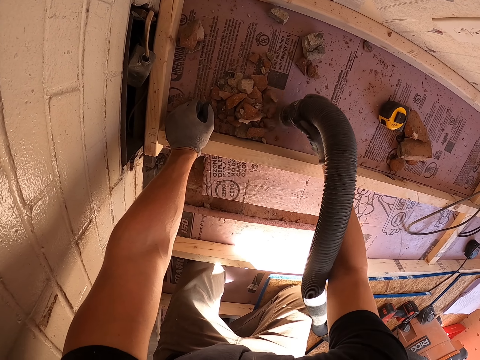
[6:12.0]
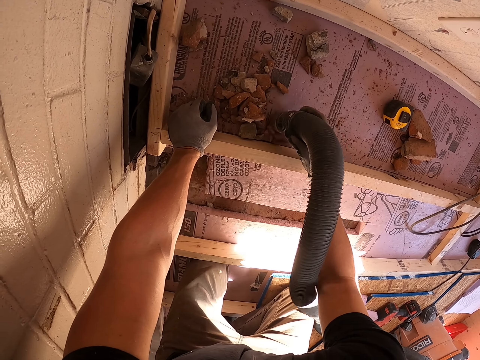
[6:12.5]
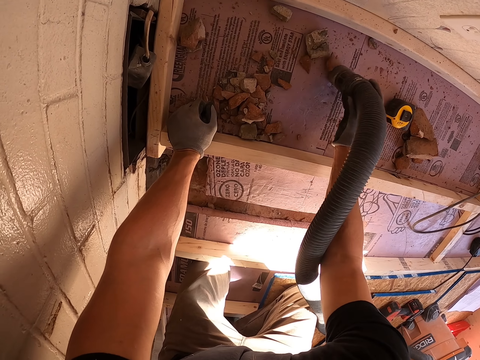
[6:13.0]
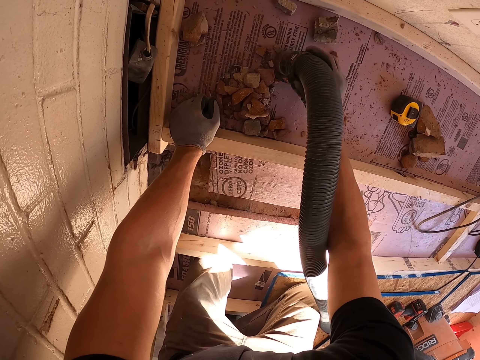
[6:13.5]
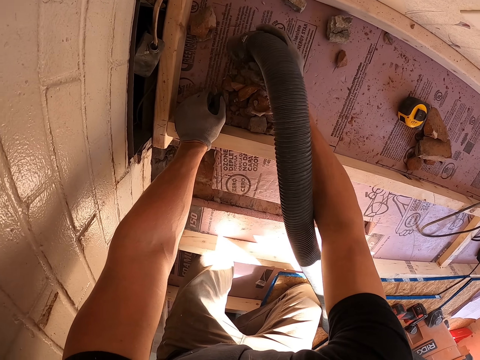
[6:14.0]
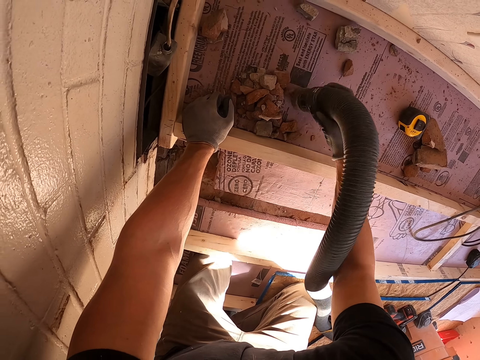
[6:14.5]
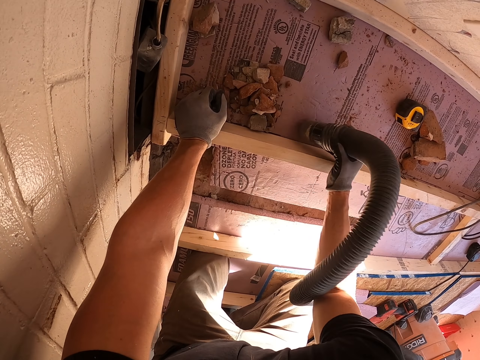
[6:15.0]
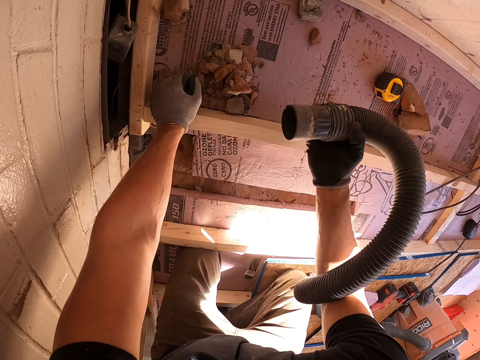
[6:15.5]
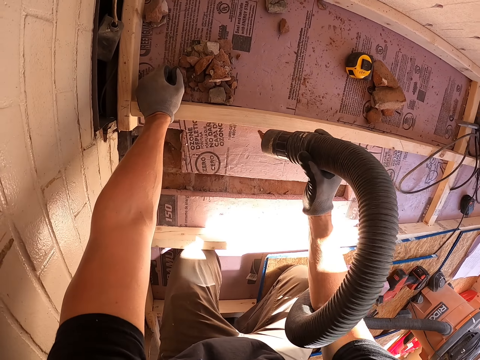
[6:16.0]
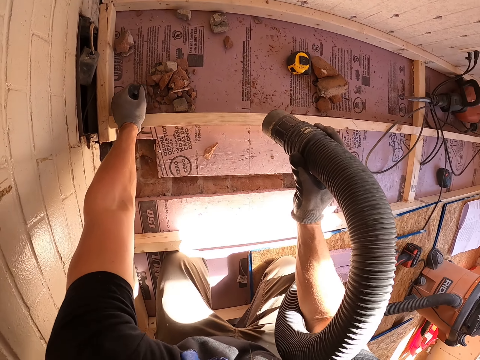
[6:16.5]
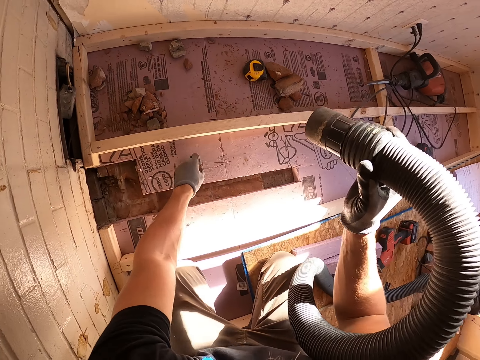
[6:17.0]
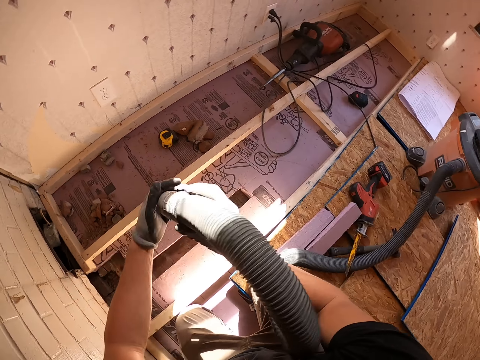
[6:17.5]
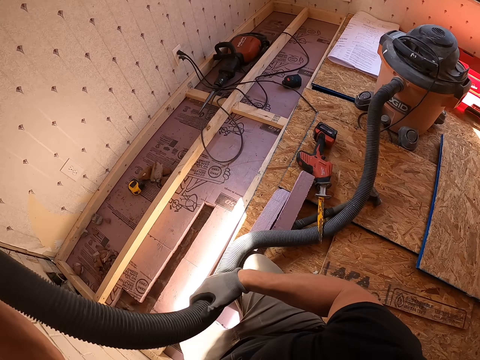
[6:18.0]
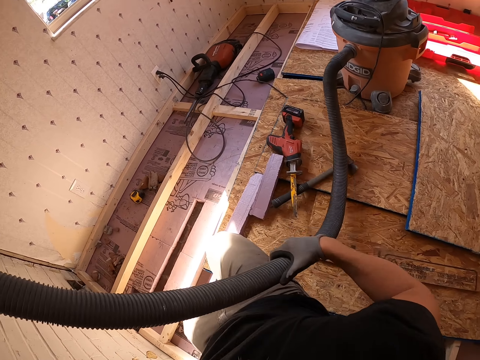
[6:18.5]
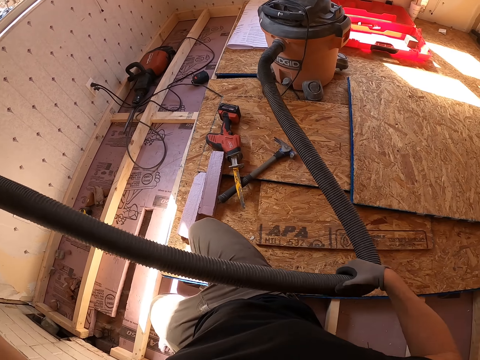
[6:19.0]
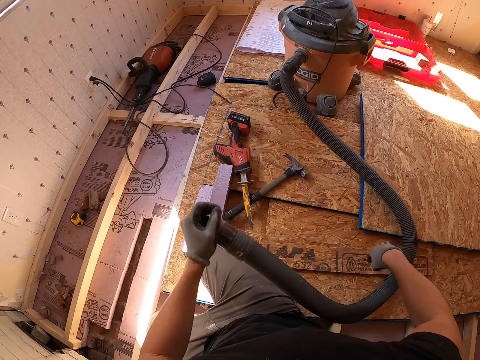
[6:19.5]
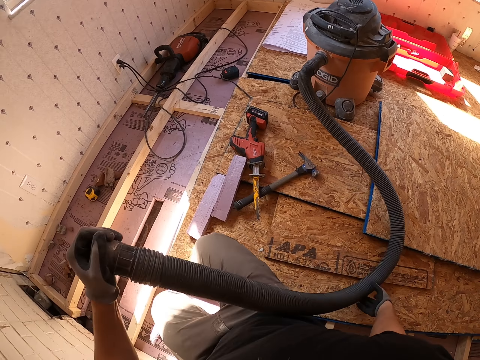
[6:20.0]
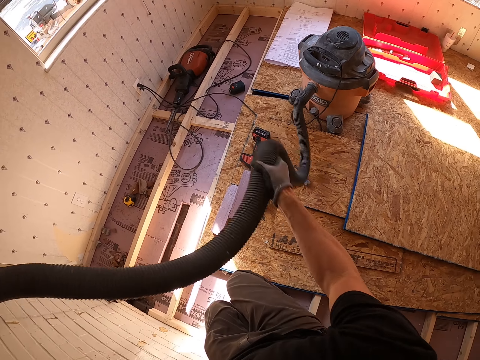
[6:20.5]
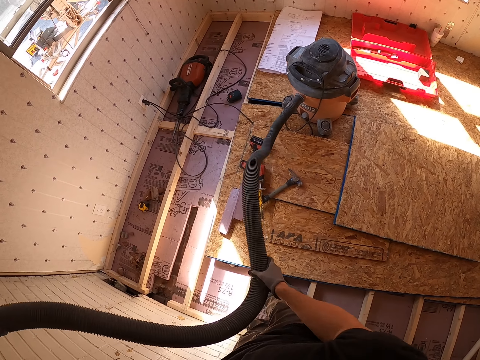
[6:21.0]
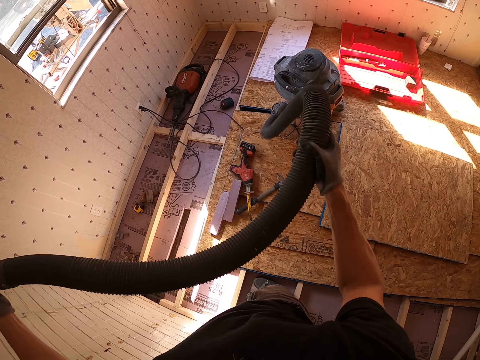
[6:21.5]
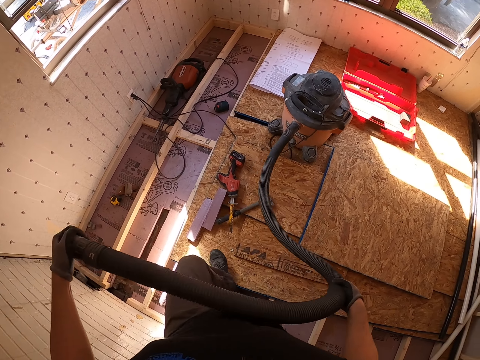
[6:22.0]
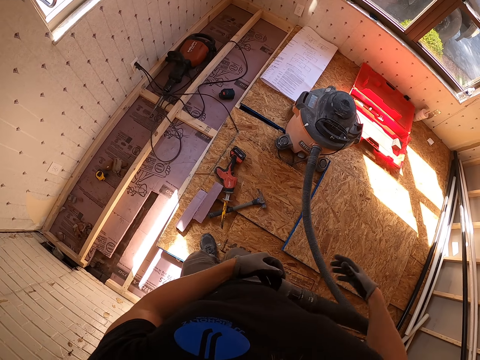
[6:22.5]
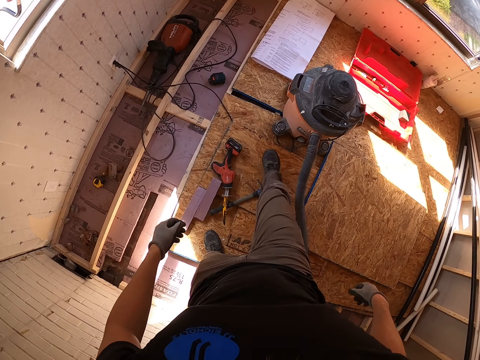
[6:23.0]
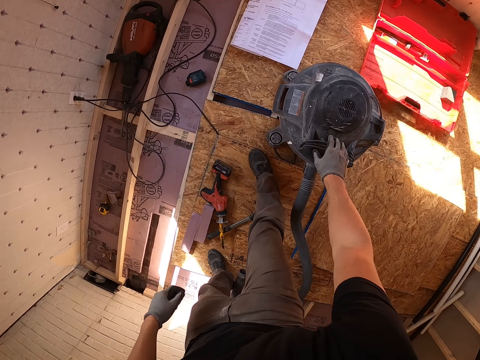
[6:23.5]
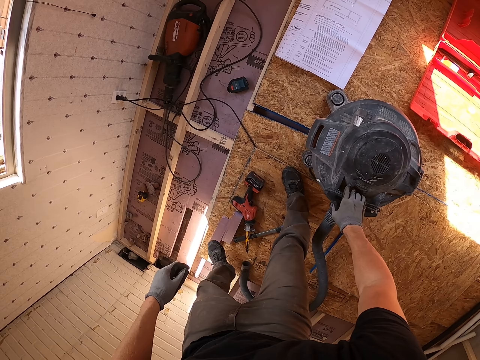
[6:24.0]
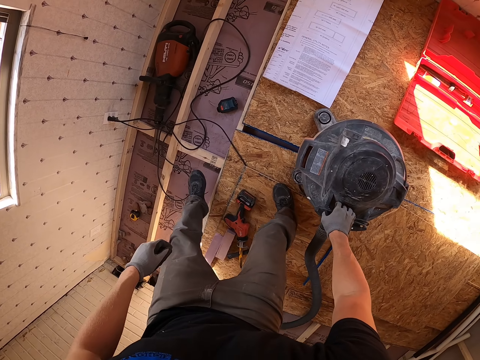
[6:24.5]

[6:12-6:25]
The camera wearer moves the pipe. They stretch the hose.

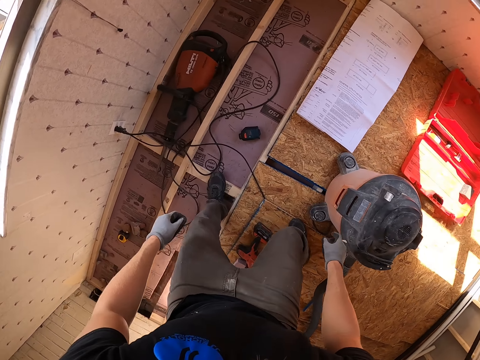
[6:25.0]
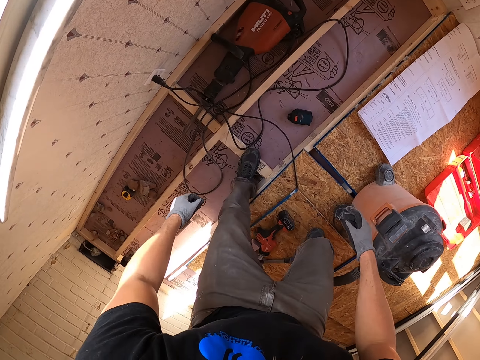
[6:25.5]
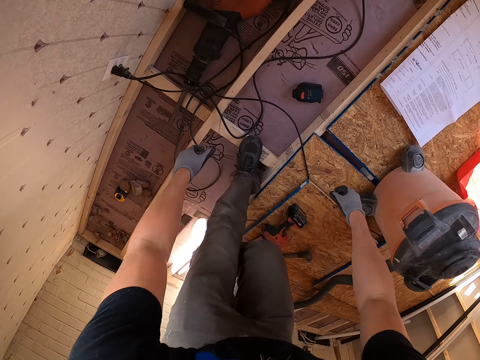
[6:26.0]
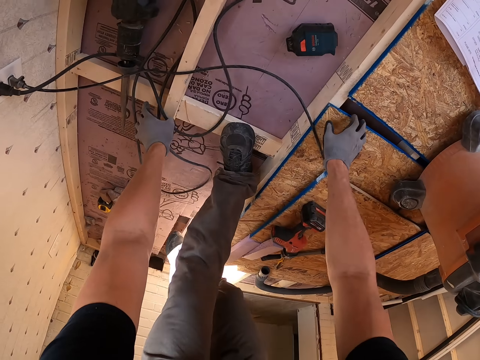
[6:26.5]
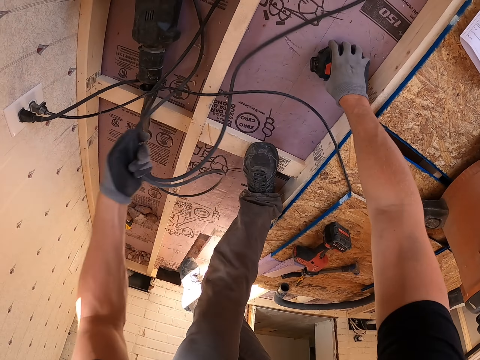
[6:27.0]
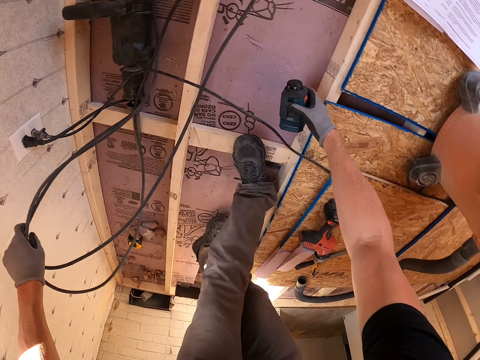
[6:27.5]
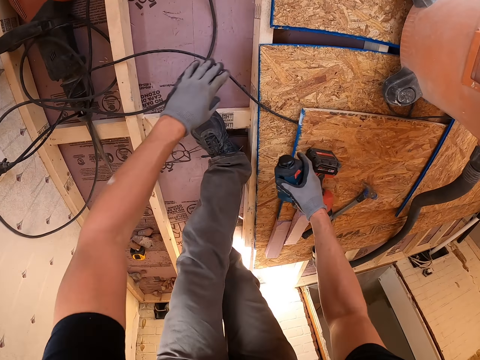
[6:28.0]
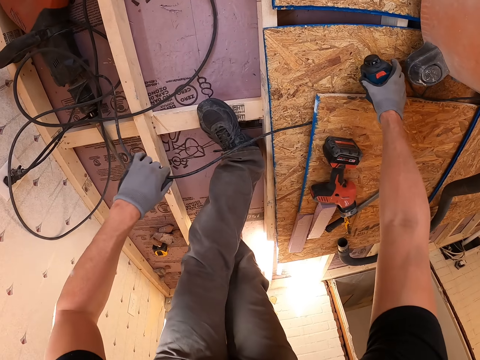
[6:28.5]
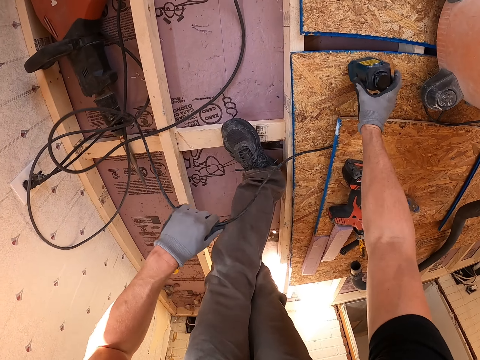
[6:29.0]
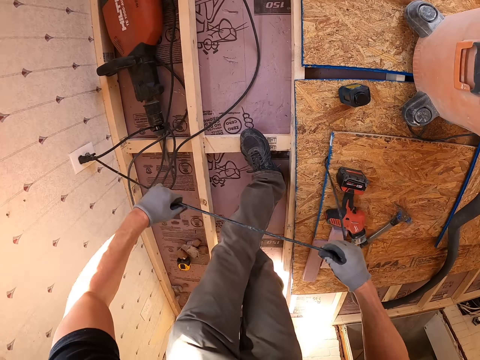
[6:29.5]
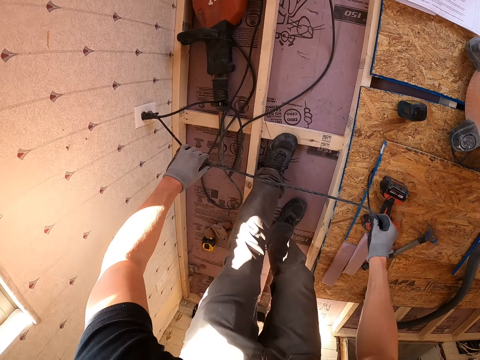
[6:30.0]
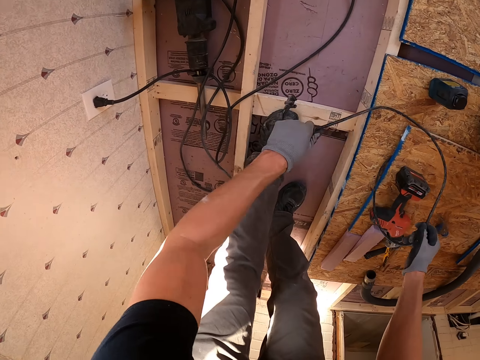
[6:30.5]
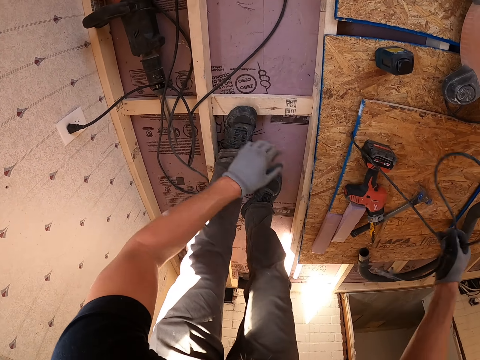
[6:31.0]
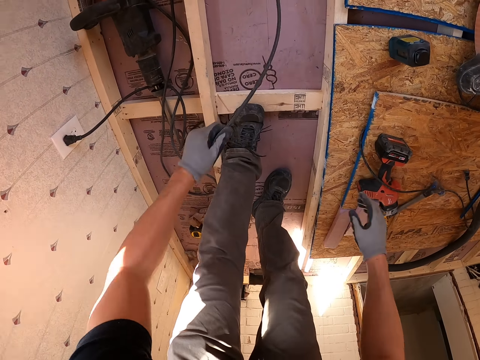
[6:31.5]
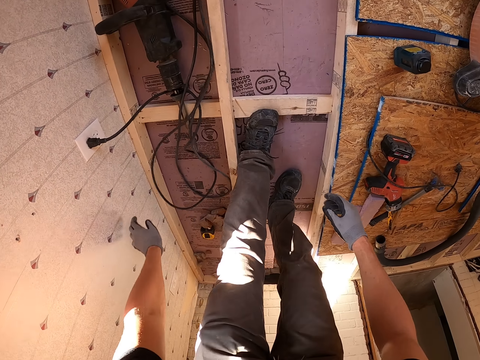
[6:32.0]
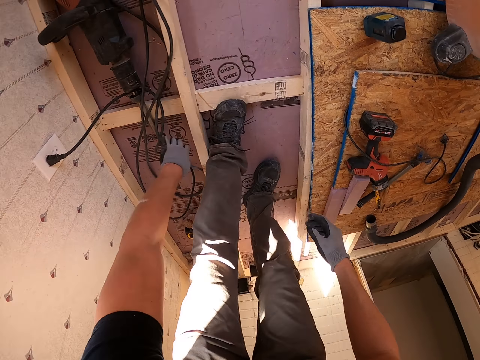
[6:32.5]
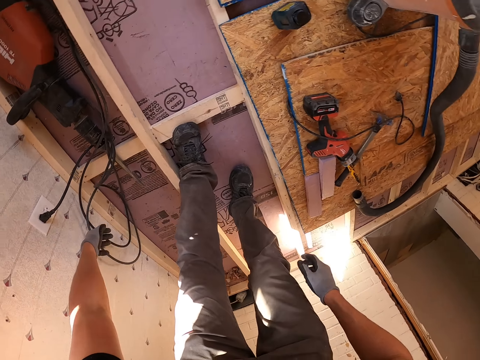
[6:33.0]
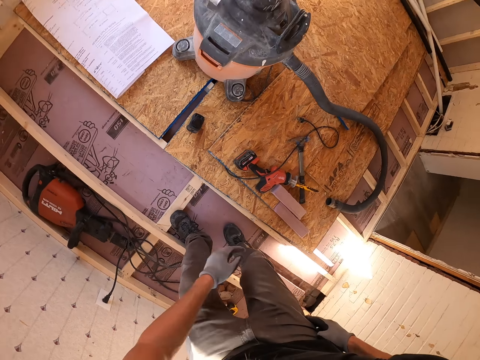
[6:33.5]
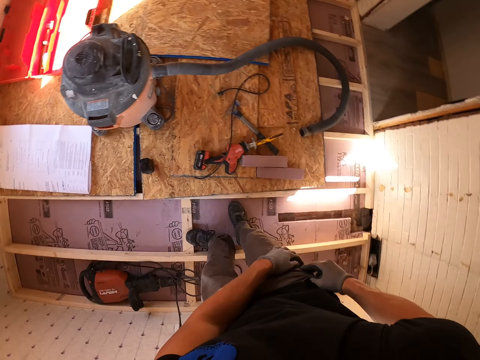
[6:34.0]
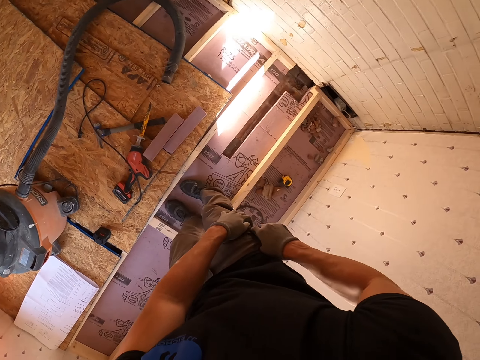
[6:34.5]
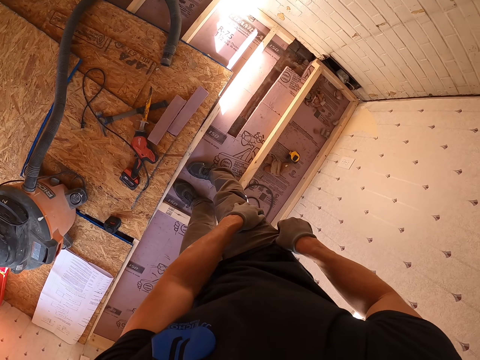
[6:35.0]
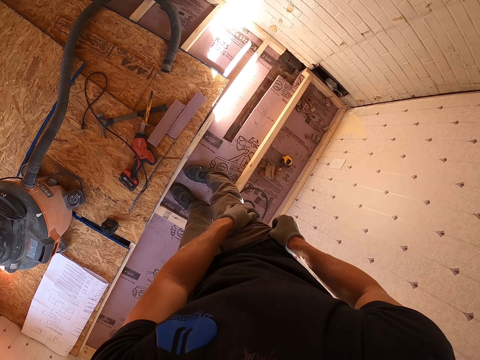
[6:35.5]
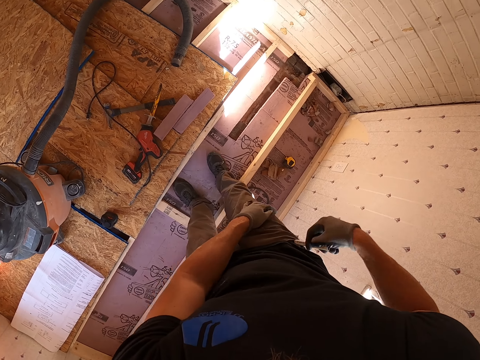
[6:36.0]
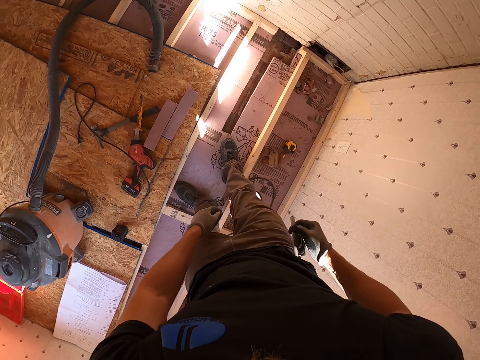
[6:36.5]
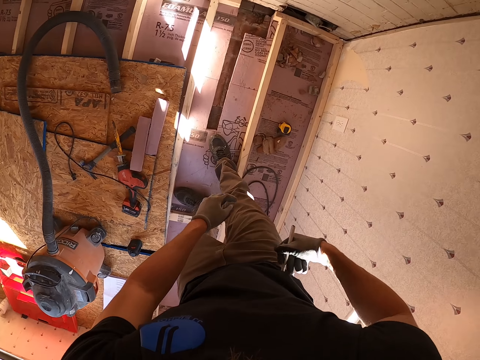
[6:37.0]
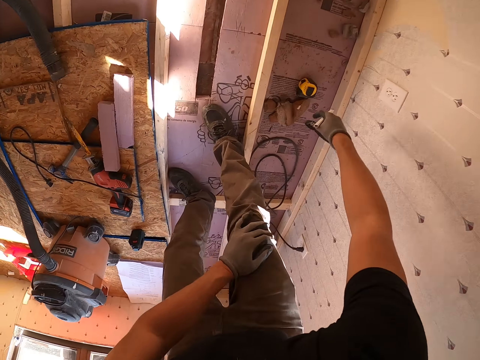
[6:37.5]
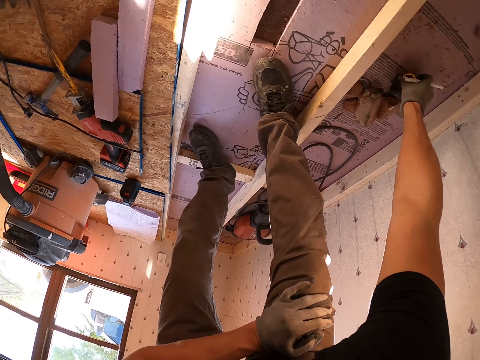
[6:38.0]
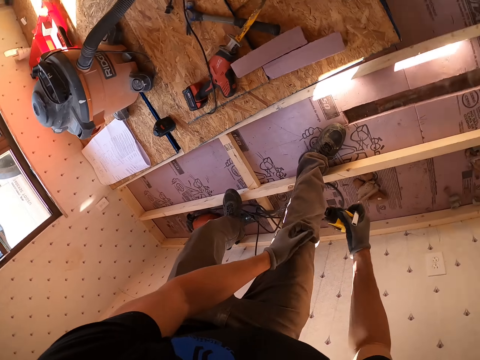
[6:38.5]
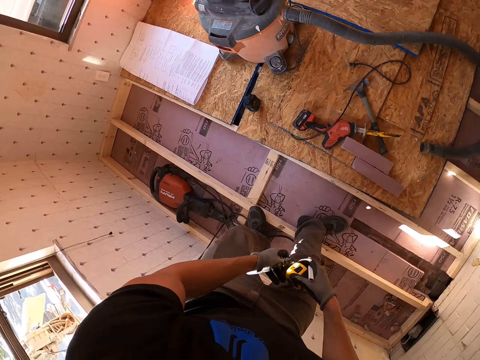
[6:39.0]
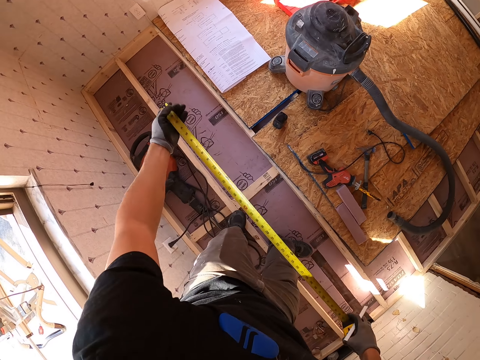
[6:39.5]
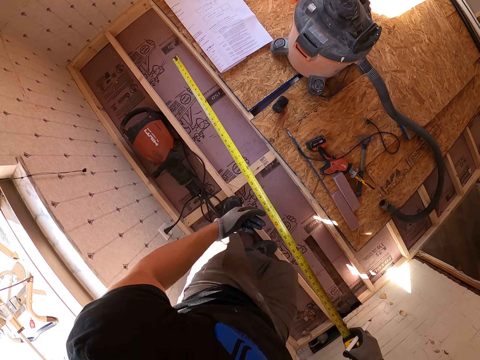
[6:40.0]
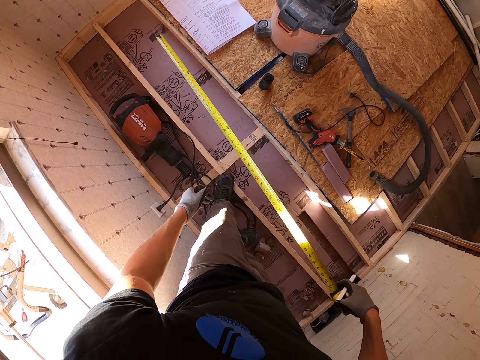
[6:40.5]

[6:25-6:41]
The camera wearer moves the wire cables. They remove a marker pen from the pocket. They take a tape measure.
